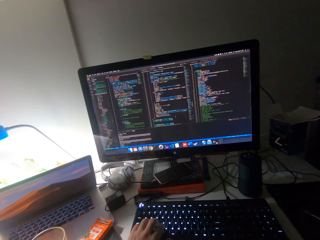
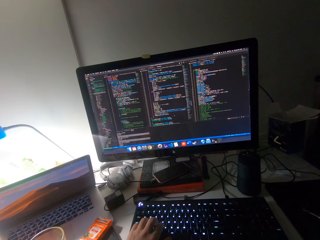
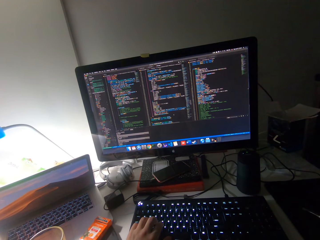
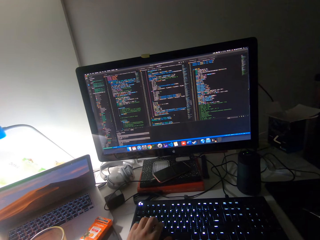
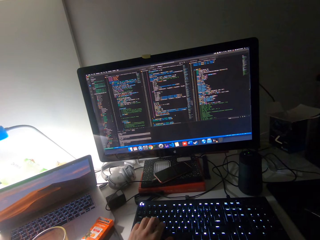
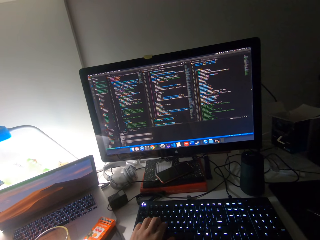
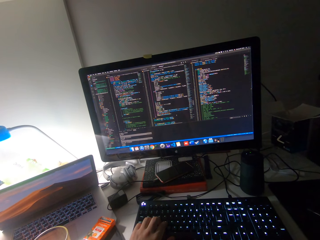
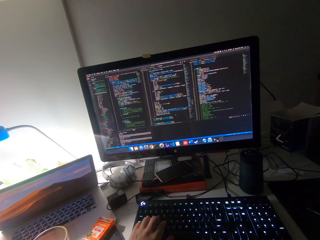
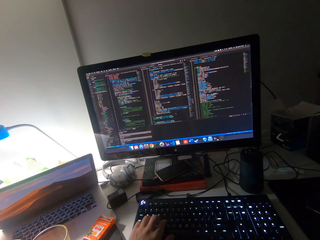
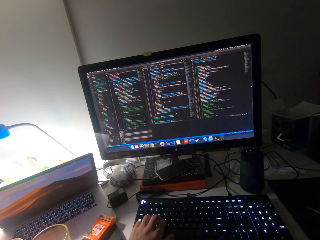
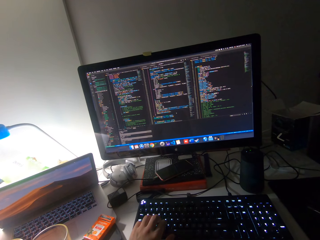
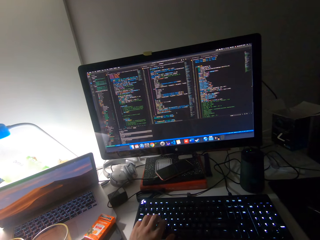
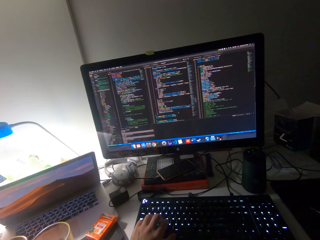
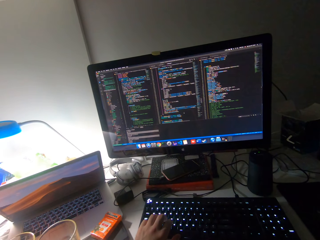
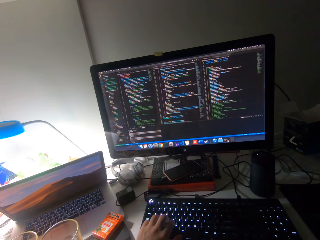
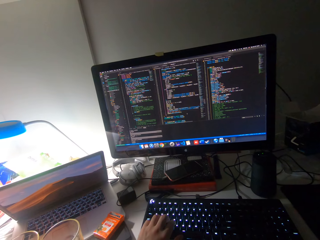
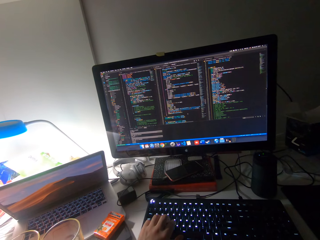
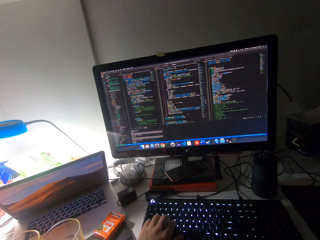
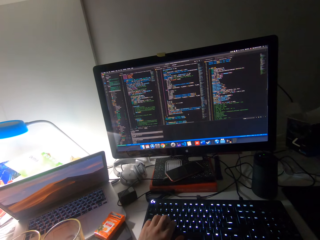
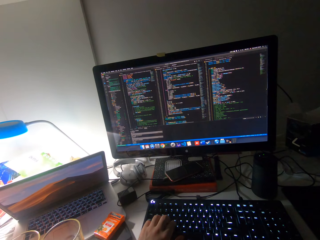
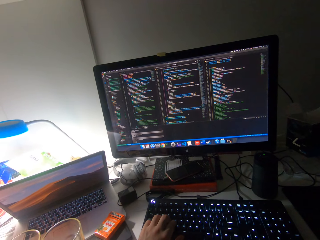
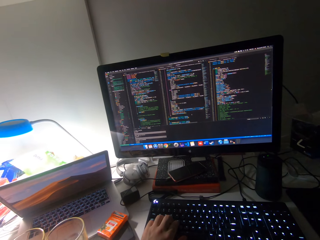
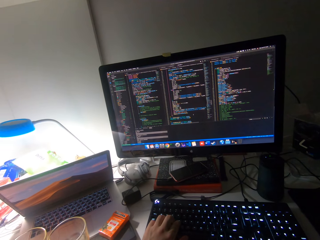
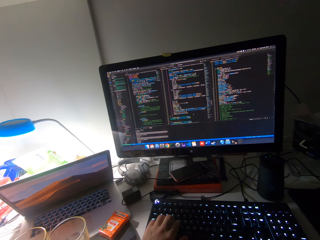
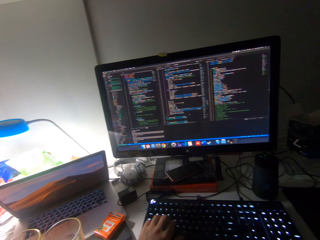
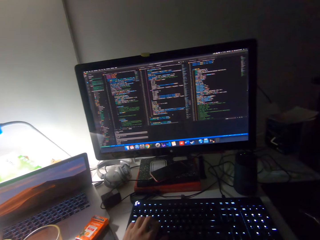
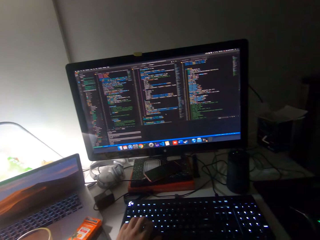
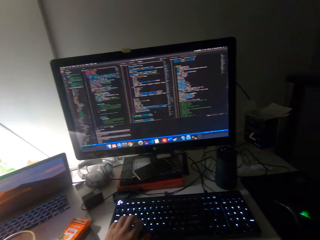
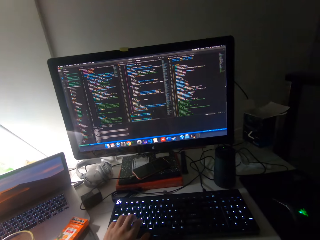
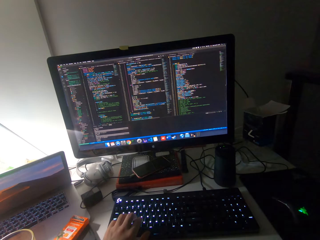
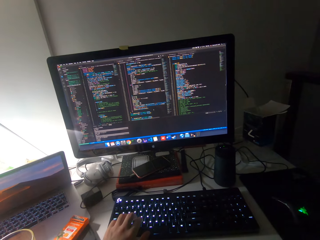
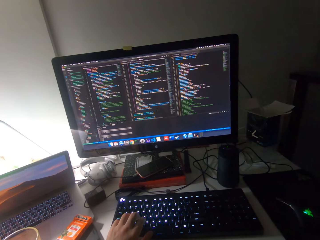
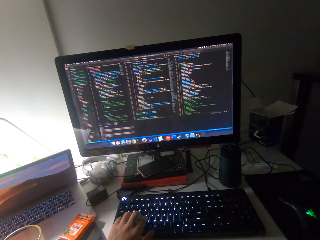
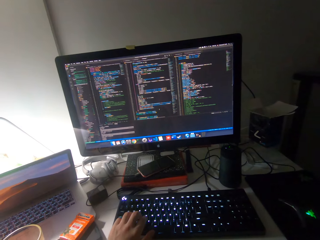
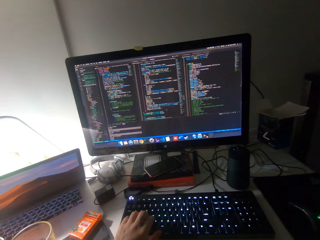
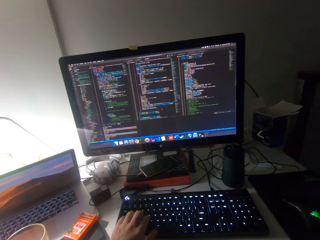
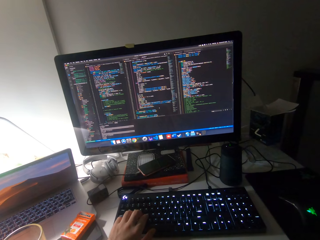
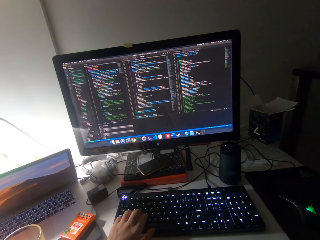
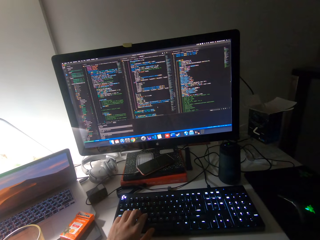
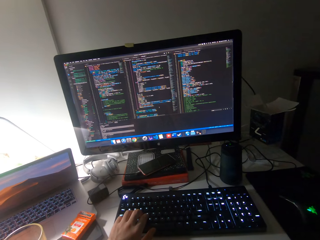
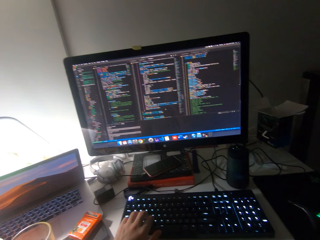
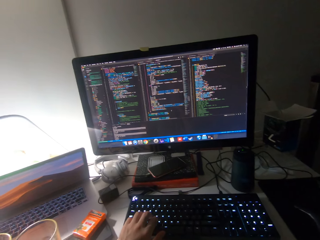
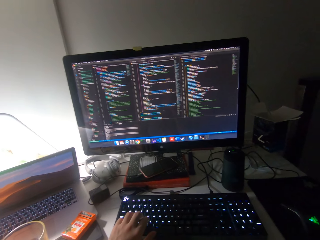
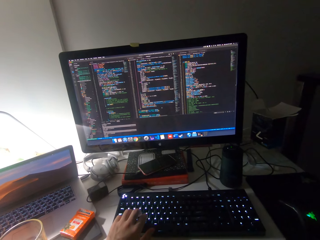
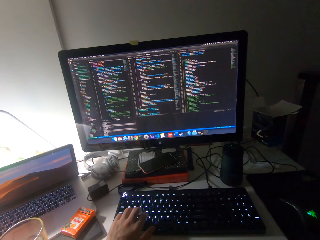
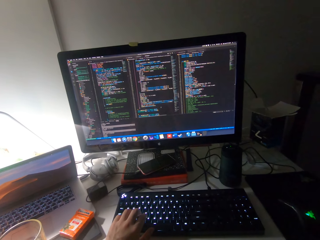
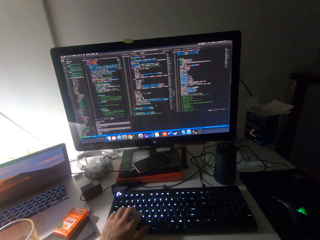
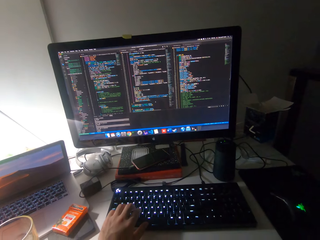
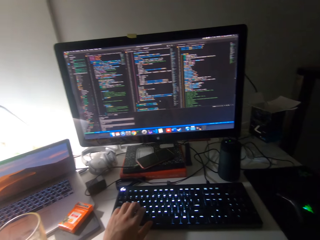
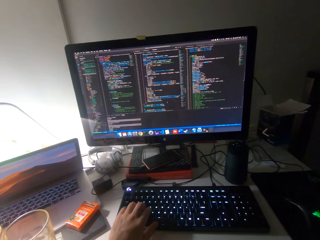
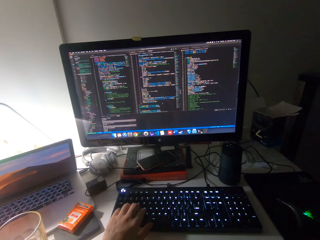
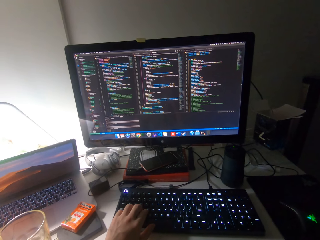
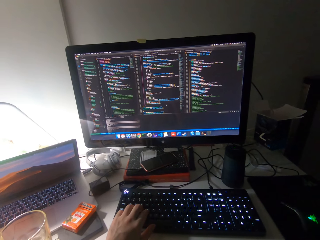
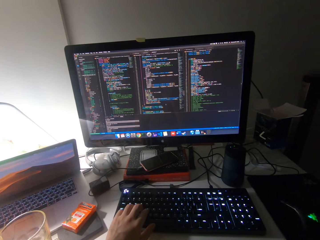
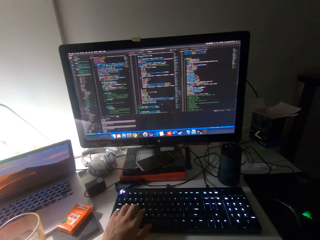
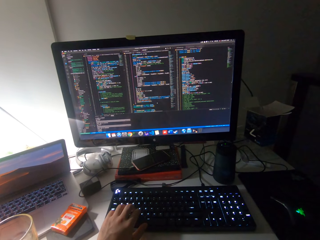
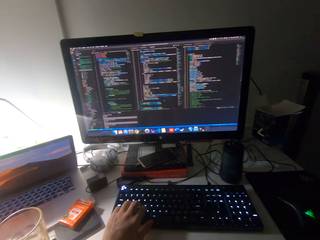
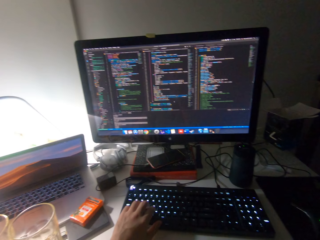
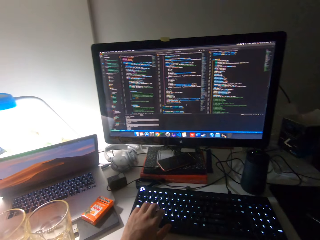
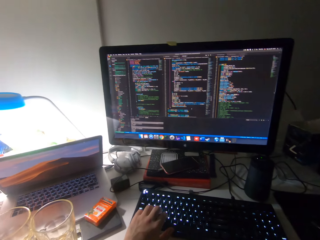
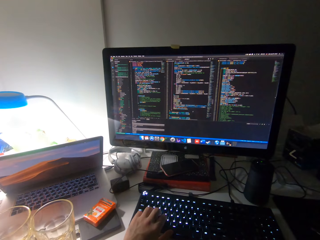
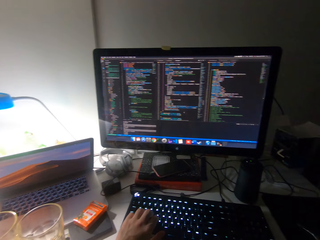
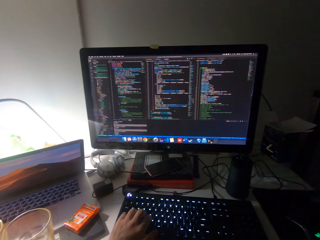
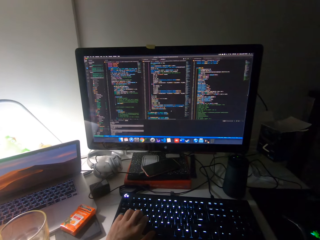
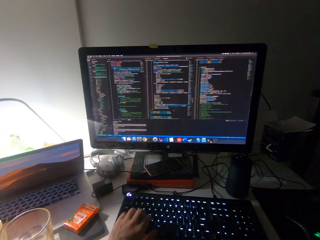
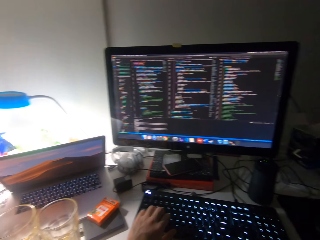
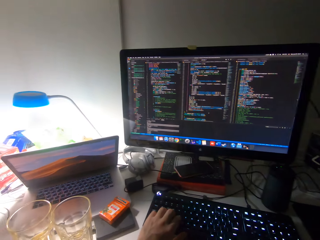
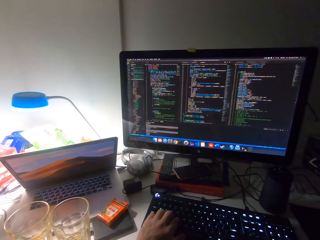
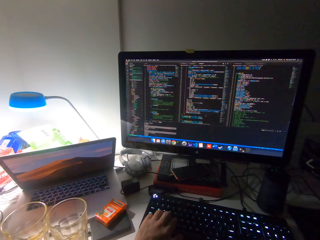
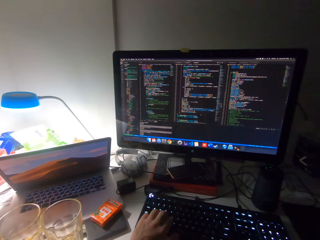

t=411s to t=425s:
The camera wearer watches a computer monitor. They look at the computer.

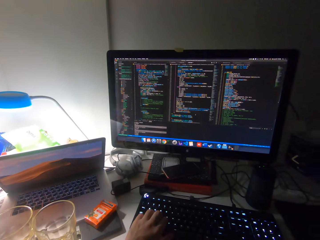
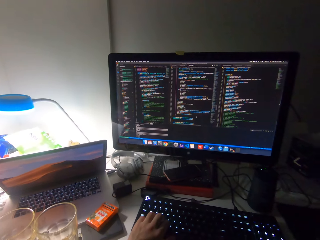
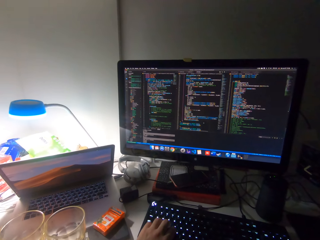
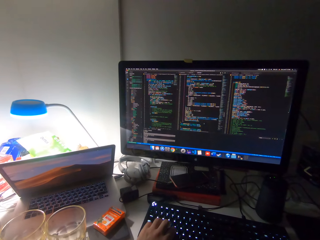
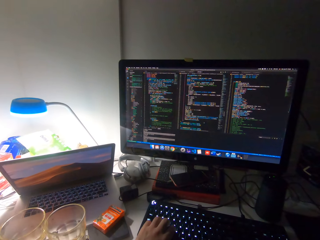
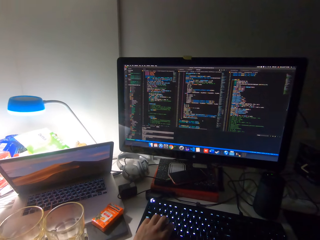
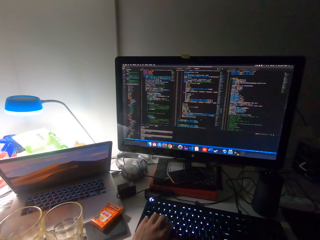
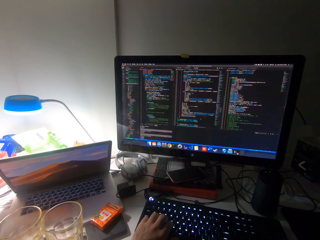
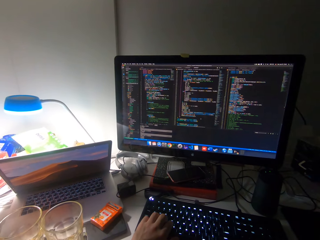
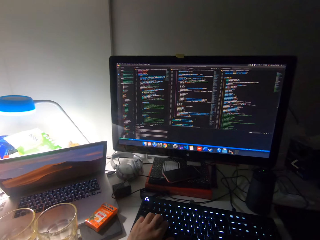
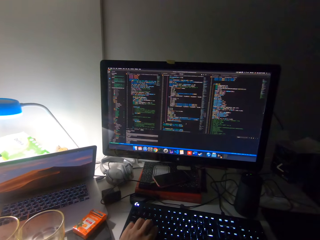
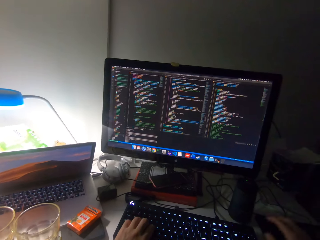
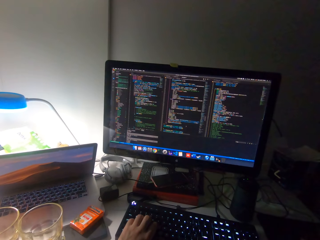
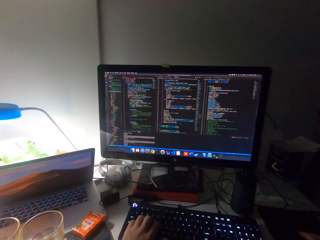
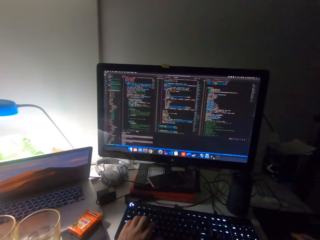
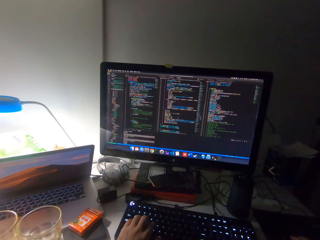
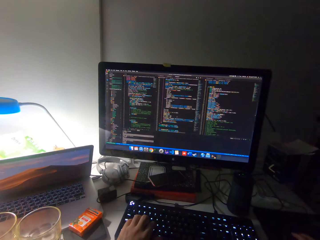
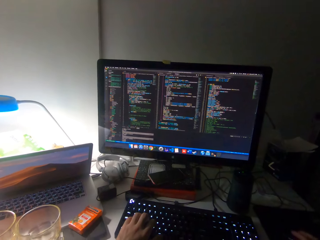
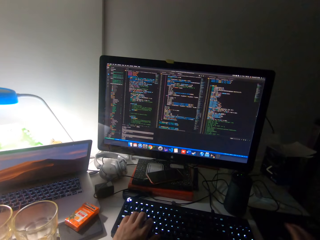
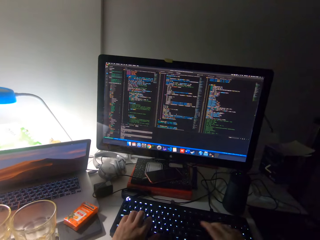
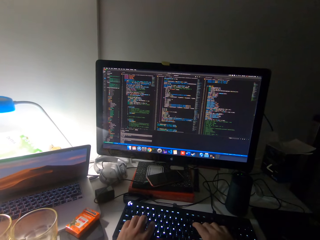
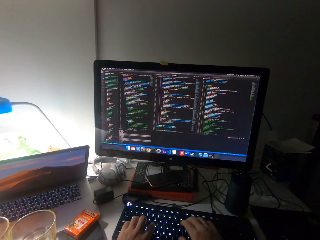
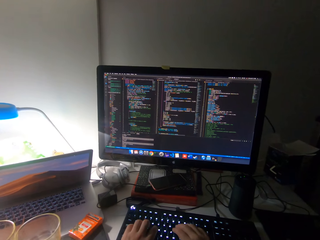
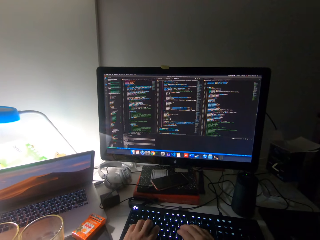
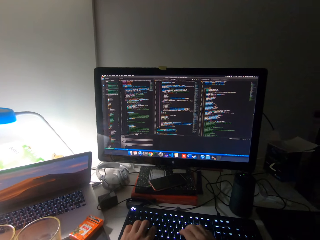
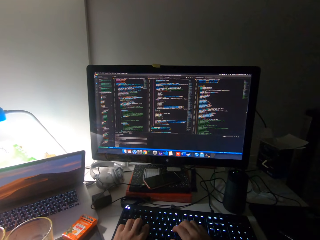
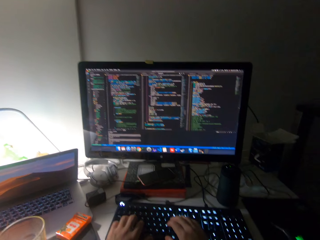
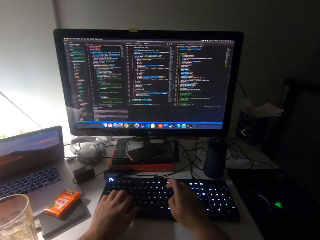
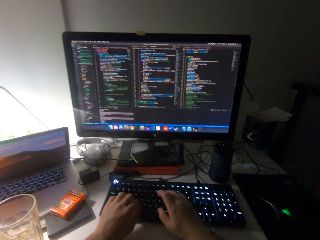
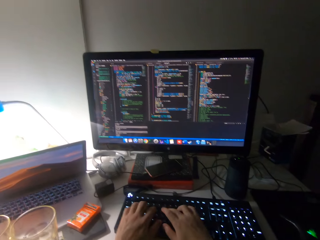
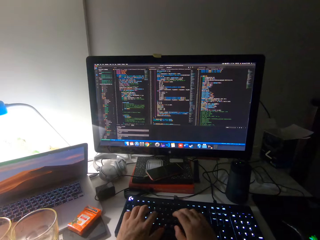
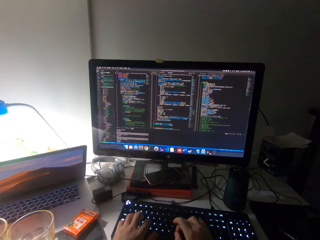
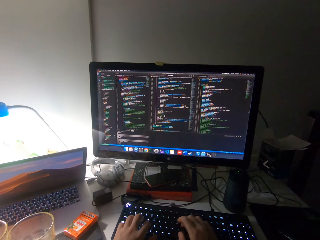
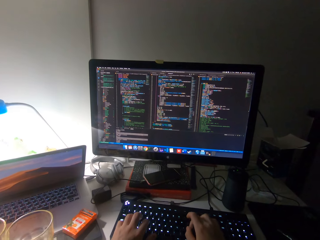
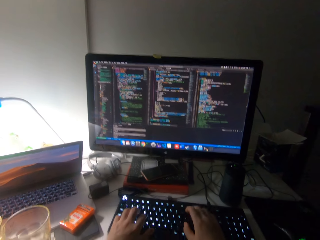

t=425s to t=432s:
The camera wearer operates the mouse with his right hand. He types on the computer keyboard with both hands.
